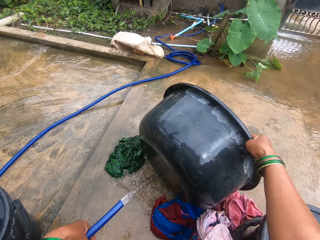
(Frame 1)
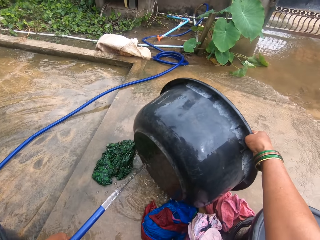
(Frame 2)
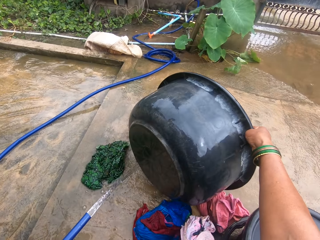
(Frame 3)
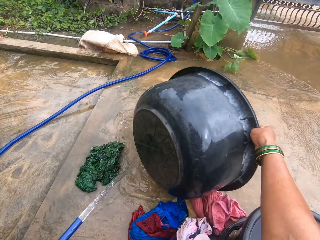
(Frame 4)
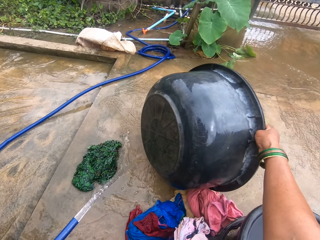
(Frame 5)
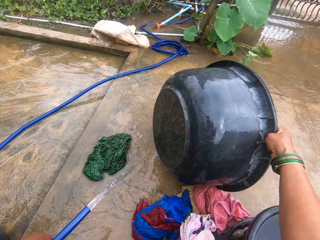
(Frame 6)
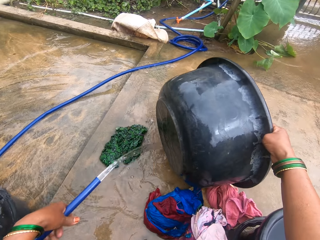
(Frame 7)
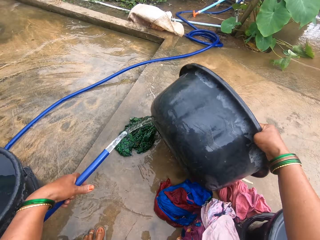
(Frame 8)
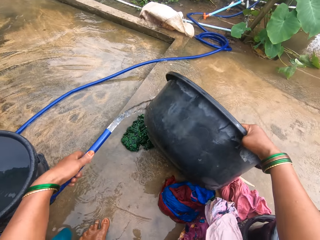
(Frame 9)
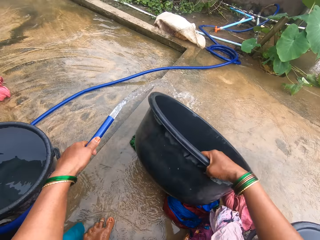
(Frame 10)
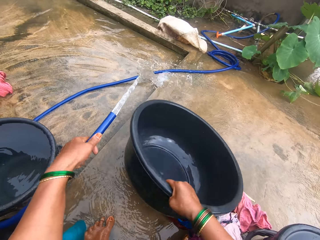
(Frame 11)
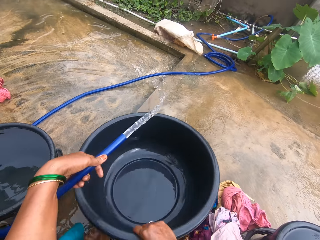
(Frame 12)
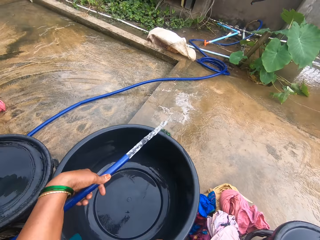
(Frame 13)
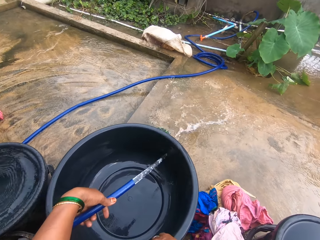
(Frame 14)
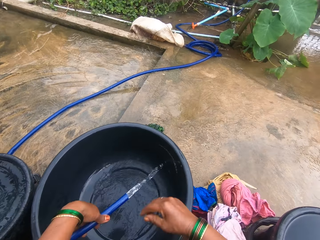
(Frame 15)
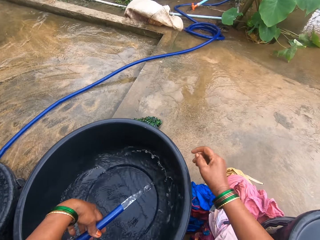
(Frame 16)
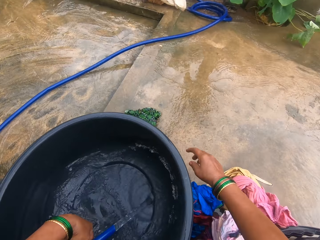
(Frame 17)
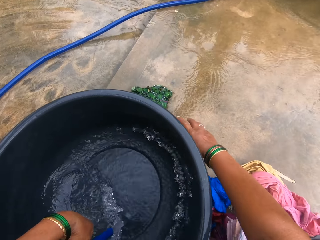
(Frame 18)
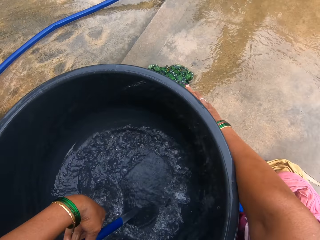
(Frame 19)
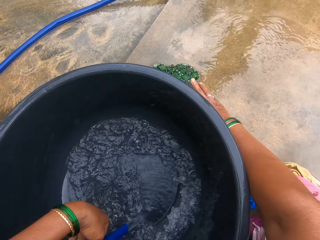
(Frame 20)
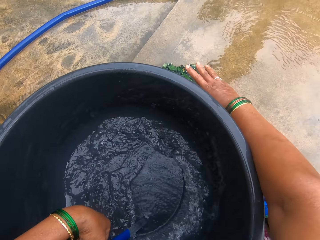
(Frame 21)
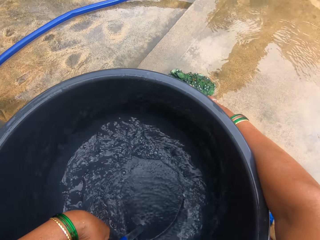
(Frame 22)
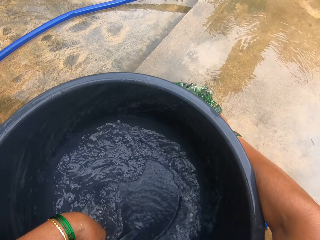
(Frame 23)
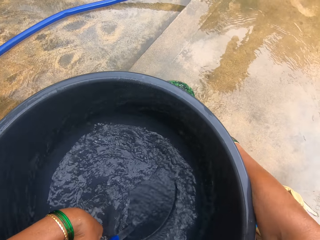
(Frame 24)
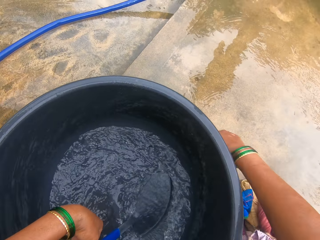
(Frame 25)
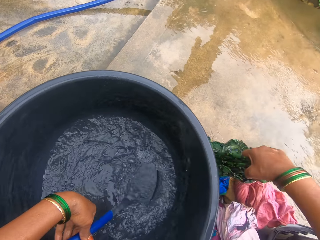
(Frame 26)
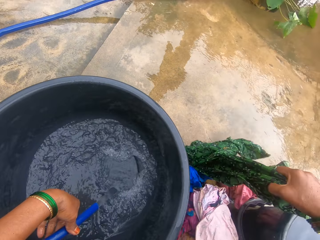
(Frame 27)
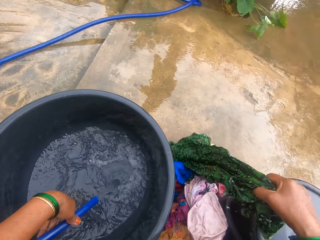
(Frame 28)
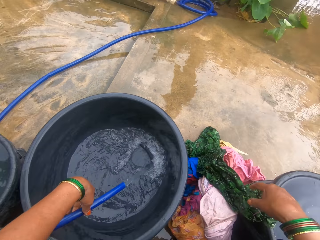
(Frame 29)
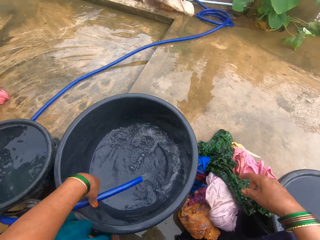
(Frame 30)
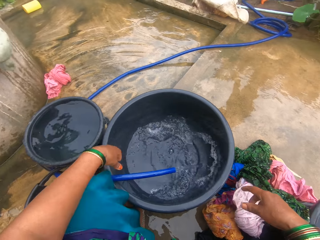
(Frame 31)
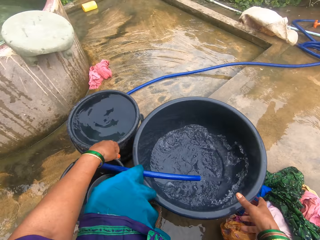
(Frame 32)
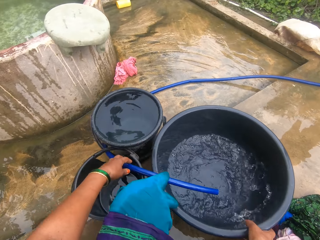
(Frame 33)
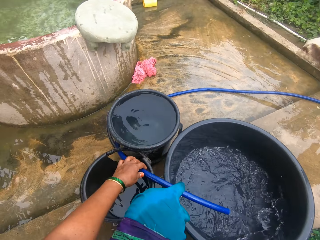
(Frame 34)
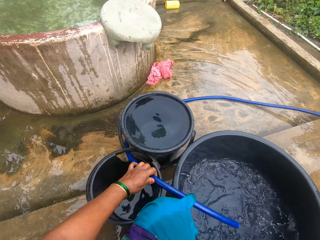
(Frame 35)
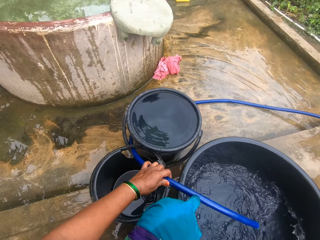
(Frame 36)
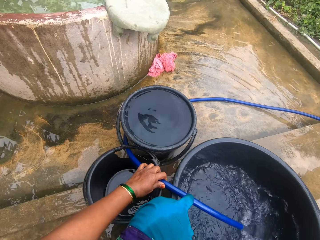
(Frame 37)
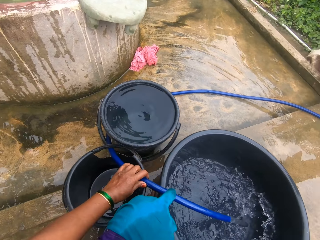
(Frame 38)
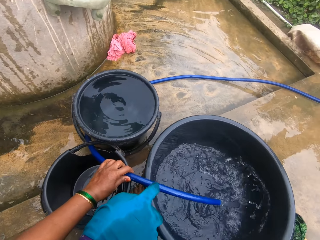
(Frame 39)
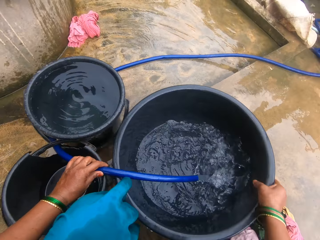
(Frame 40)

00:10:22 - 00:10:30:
The camera wearer puts the water back into the basin container. They touch a green cloth on the floor. They pick up the green cloth. They put the cloth on the floor.

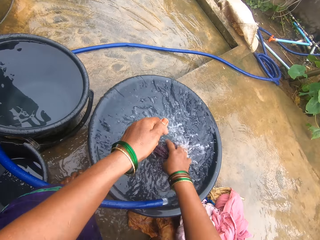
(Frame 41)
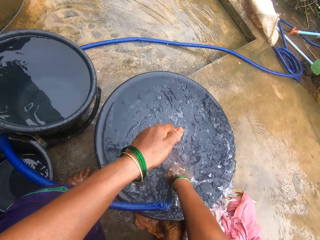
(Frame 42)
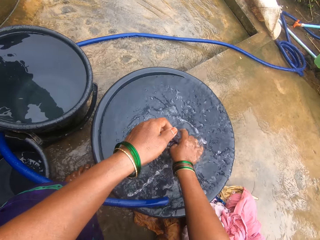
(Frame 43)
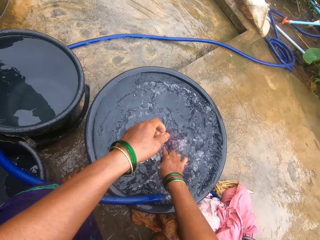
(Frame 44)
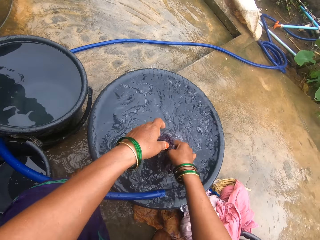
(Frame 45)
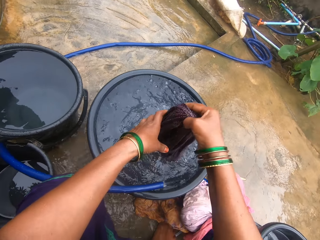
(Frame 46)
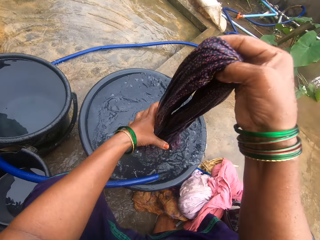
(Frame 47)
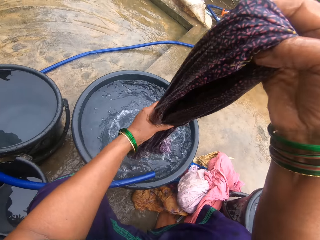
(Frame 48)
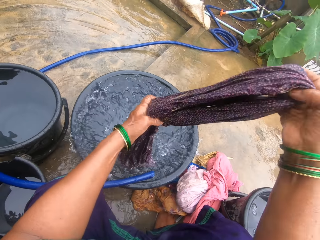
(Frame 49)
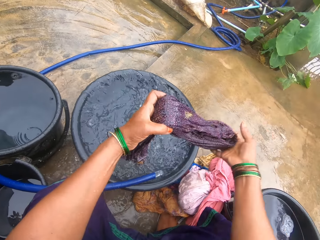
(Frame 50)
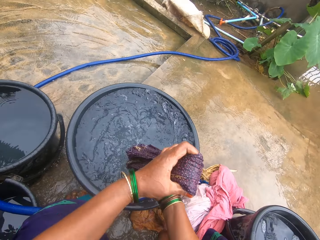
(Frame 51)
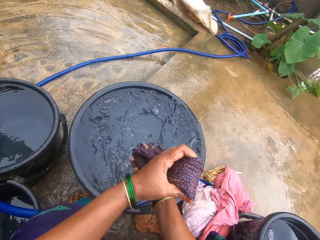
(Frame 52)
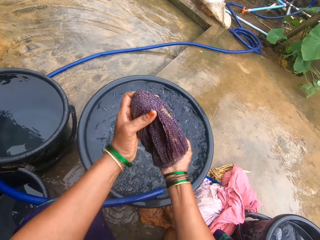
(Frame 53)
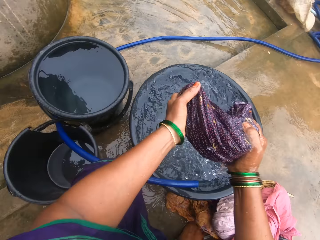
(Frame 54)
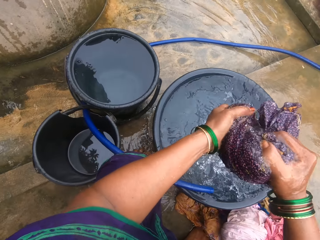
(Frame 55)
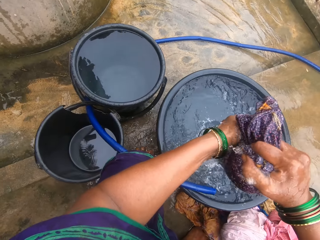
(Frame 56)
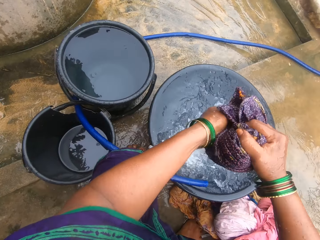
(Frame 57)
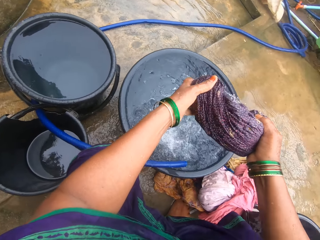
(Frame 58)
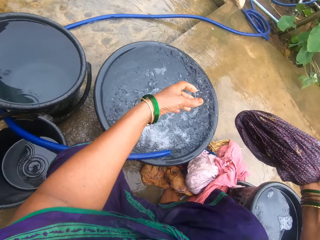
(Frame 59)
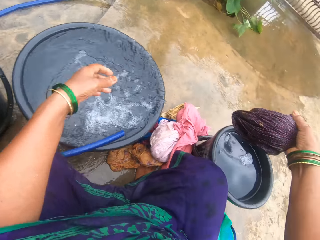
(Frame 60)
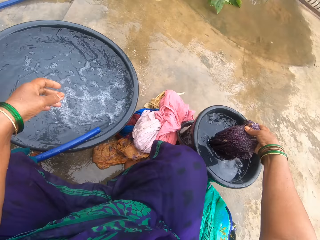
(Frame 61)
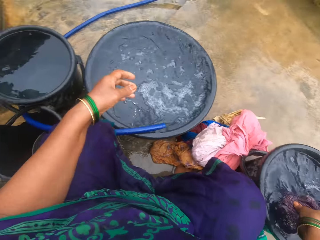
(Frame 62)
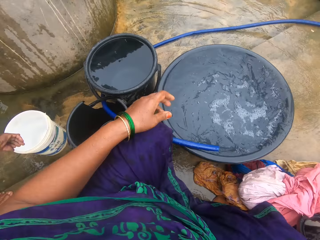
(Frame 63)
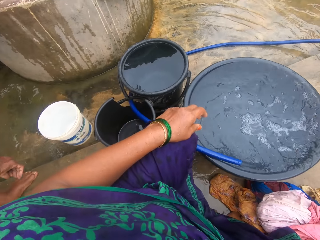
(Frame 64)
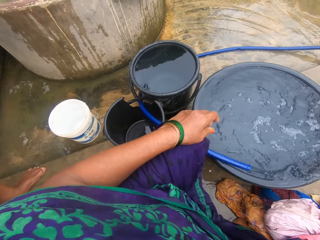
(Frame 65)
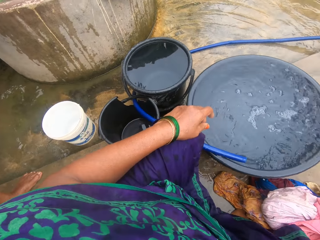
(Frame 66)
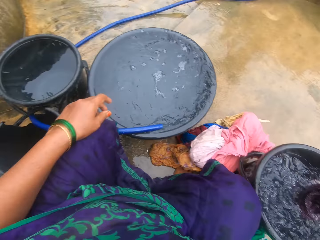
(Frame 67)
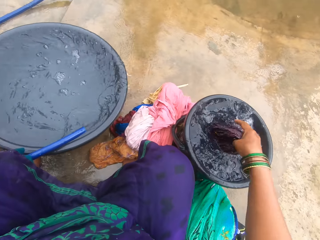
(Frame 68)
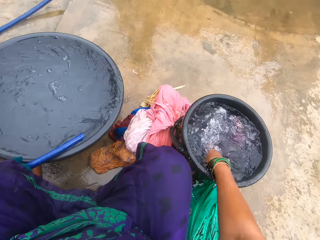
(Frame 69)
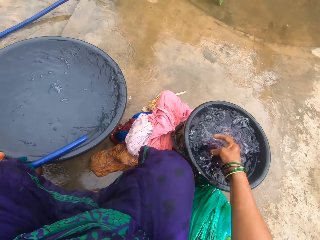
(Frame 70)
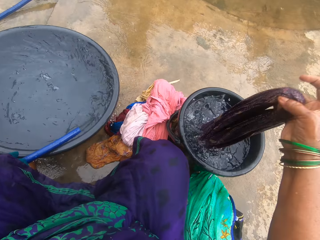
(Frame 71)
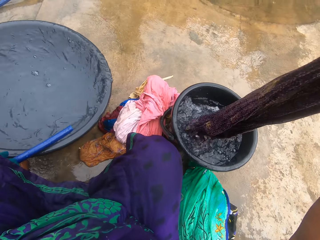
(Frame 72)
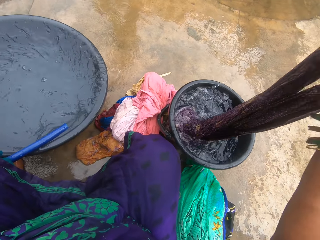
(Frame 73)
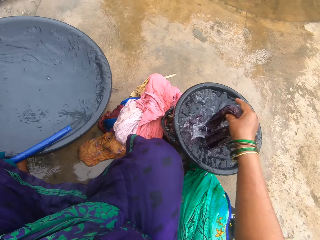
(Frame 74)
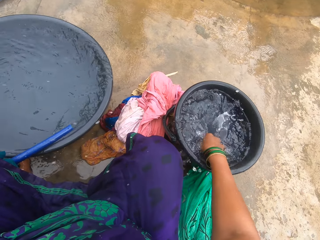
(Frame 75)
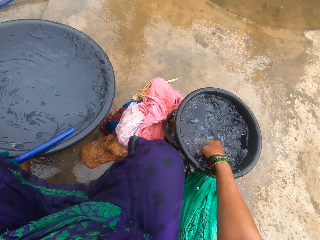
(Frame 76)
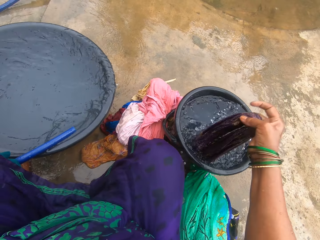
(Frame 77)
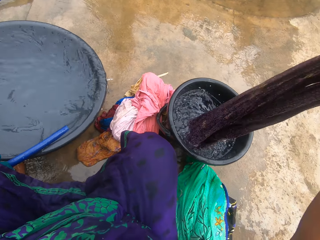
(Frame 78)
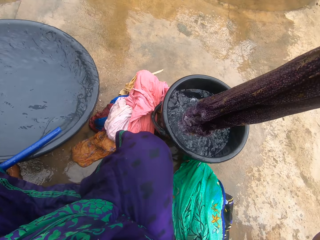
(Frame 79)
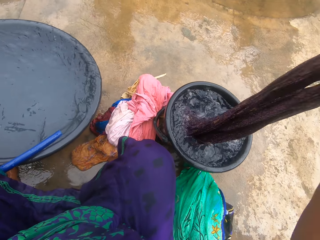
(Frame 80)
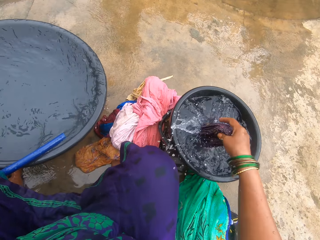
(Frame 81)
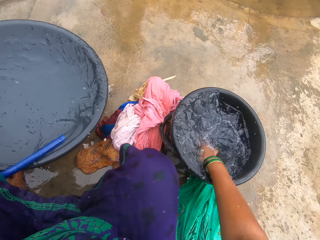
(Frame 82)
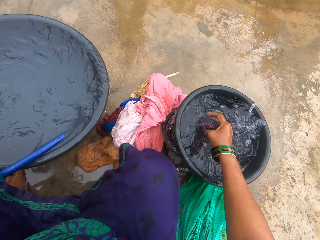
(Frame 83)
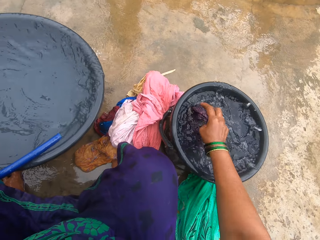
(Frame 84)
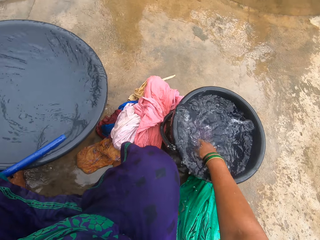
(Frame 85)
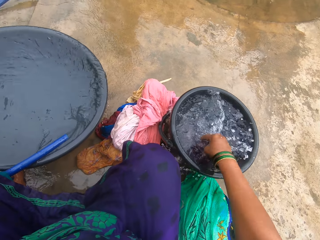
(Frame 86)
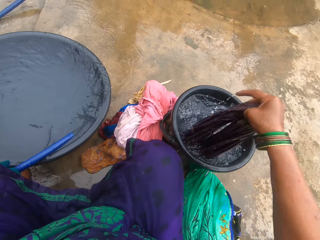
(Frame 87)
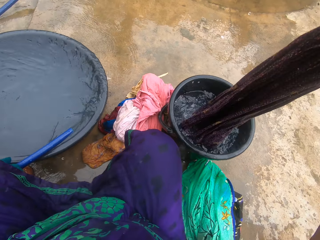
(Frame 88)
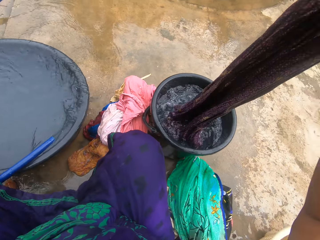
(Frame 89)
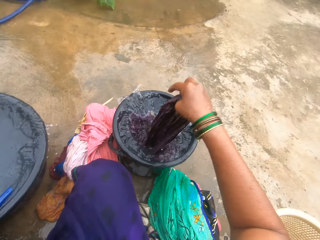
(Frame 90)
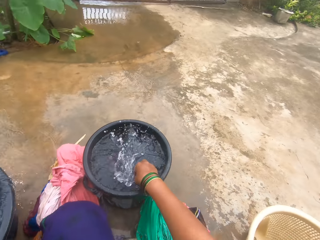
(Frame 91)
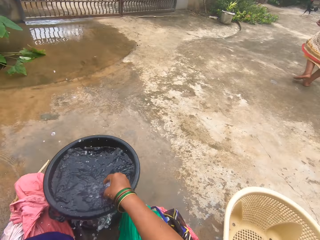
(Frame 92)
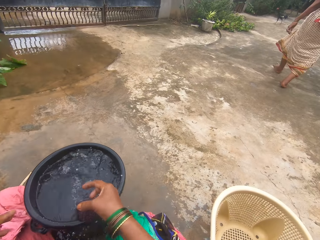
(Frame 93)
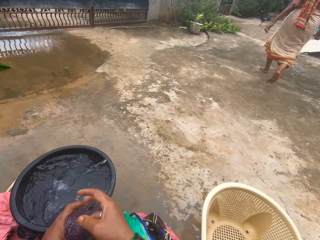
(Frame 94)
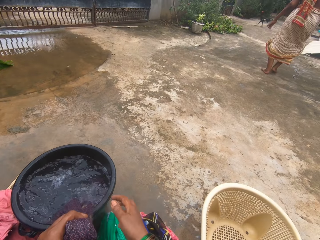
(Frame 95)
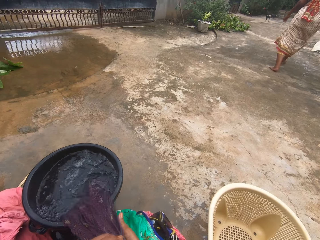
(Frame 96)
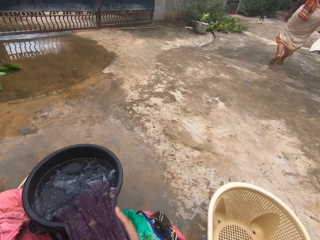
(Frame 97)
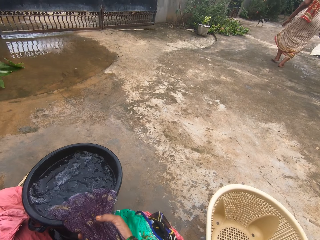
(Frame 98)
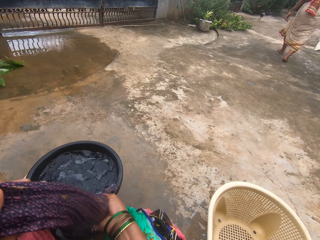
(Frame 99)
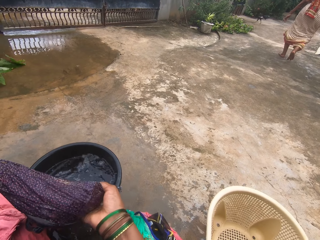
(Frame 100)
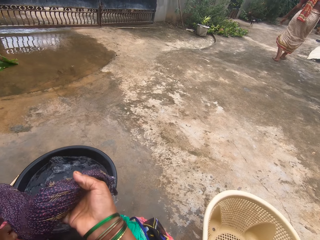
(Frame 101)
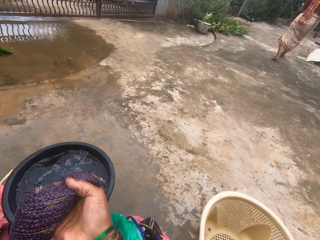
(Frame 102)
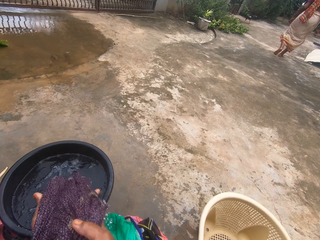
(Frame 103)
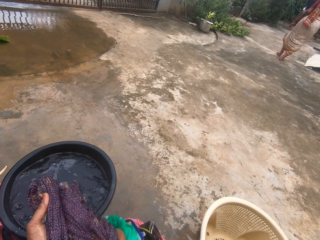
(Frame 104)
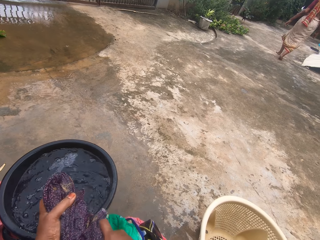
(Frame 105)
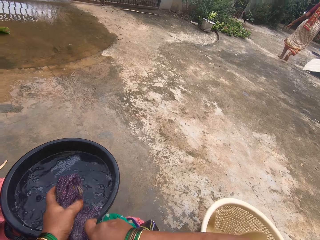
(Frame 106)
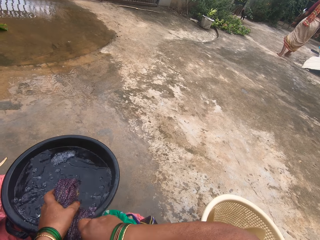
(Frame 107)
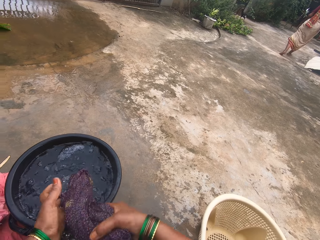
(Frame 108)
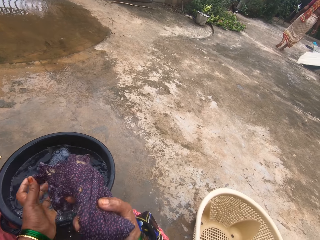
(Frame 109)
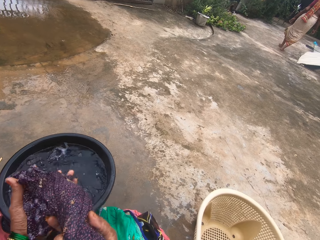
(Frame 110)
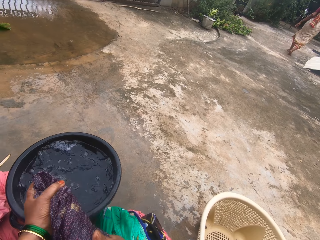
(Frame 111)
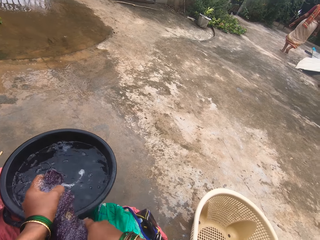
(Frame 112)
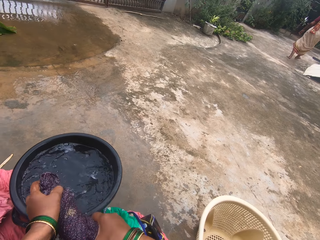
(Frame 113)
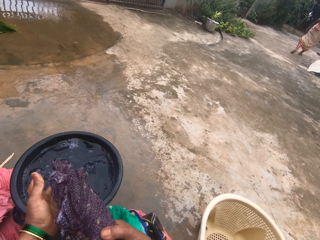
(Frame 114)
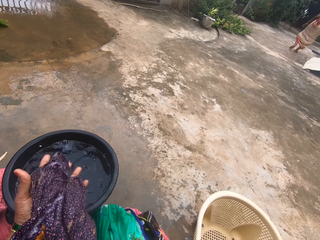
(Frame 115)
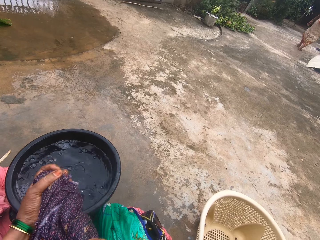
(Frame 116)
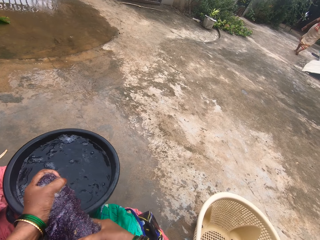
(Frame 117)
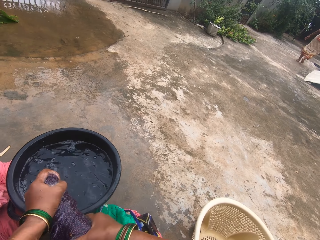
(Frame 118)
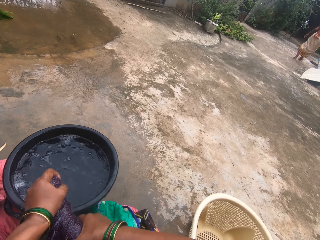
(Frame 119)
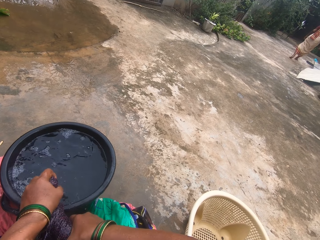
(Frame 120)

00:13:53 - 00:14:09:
The camera wearer removes water from the cloth. They fold the cloth, squeeze the cloth and throw the piece of cloth in water. They dip the cloth into the other water. They put the piece of cloth in water. They dip the cloth into the water. They fold the cloth, remove water from the cloth and squeeze the cloth.
